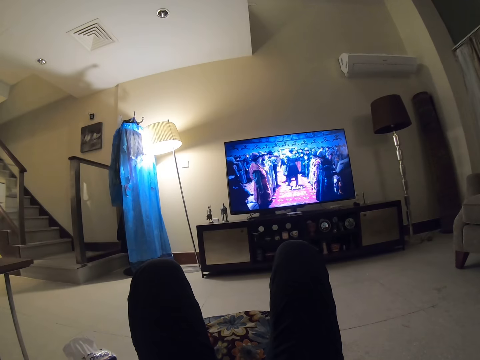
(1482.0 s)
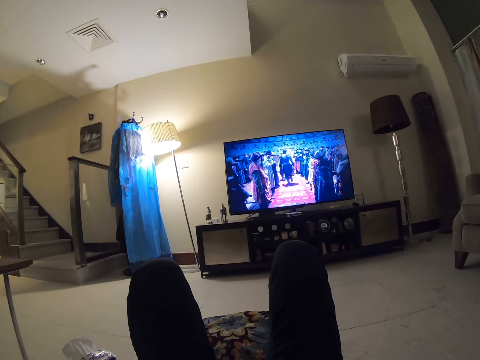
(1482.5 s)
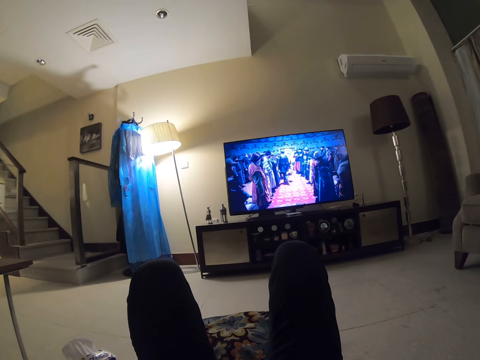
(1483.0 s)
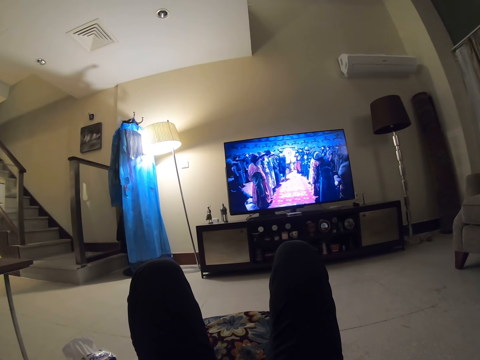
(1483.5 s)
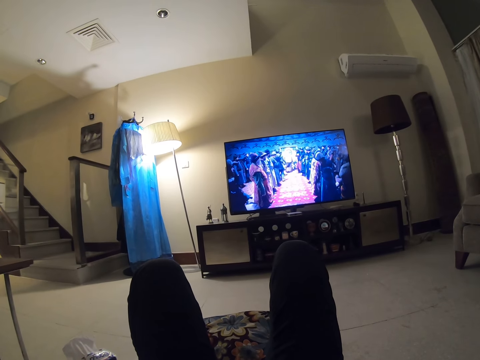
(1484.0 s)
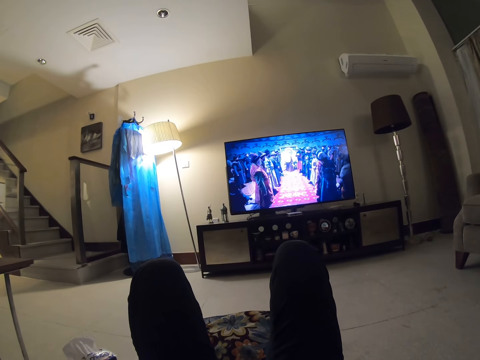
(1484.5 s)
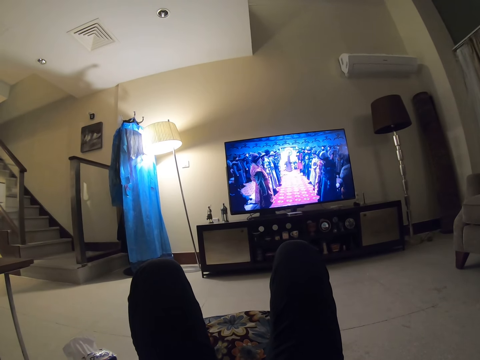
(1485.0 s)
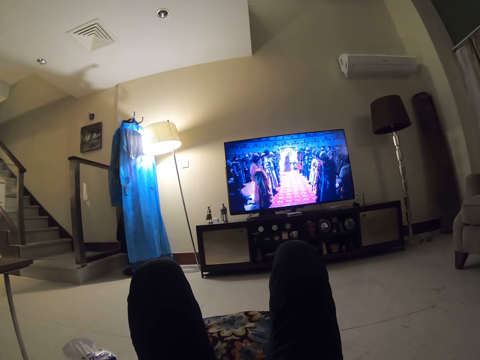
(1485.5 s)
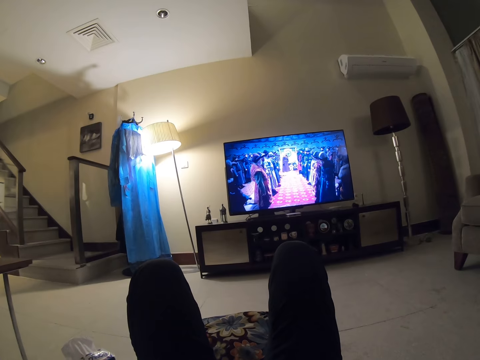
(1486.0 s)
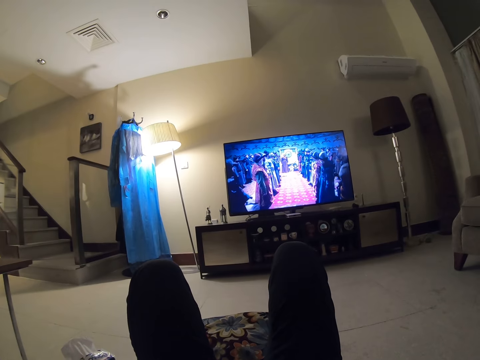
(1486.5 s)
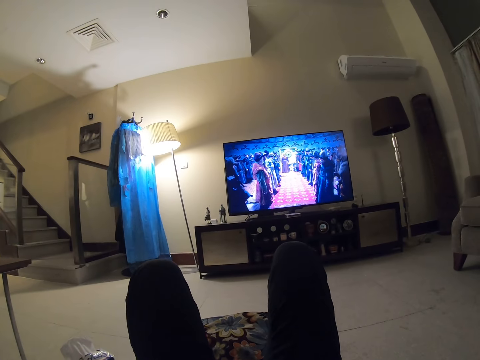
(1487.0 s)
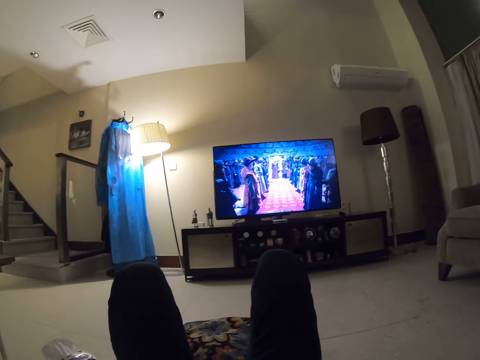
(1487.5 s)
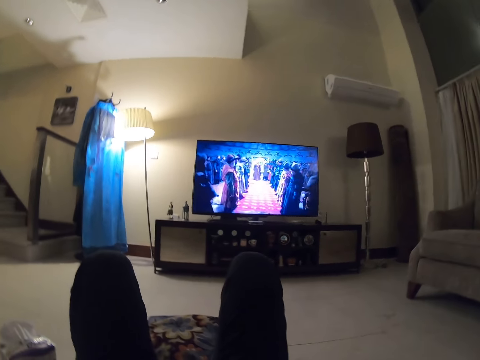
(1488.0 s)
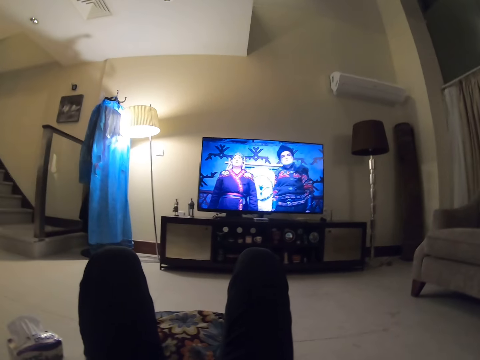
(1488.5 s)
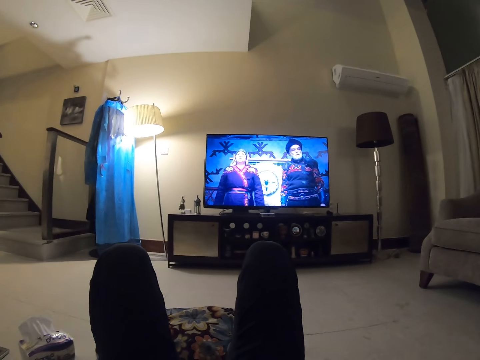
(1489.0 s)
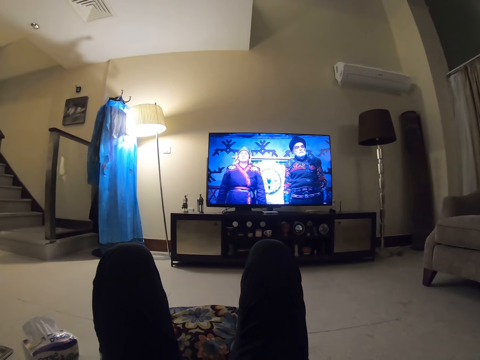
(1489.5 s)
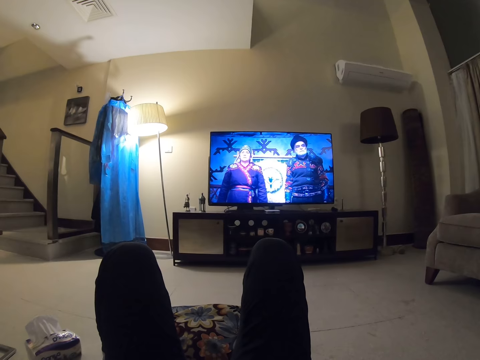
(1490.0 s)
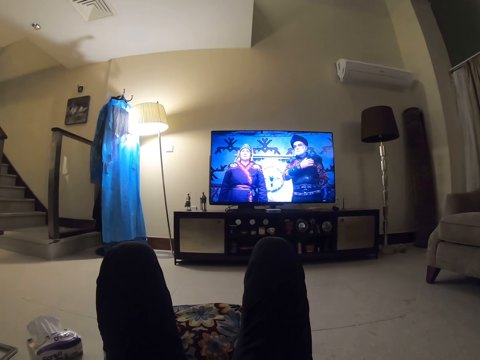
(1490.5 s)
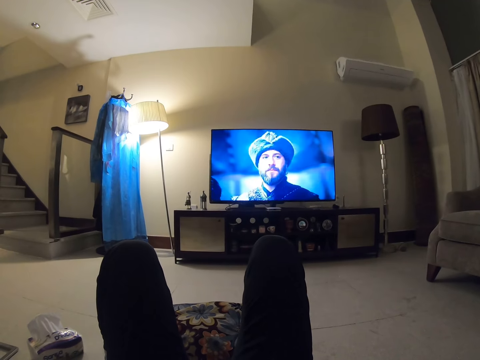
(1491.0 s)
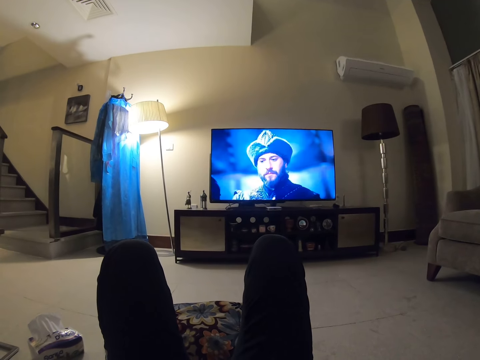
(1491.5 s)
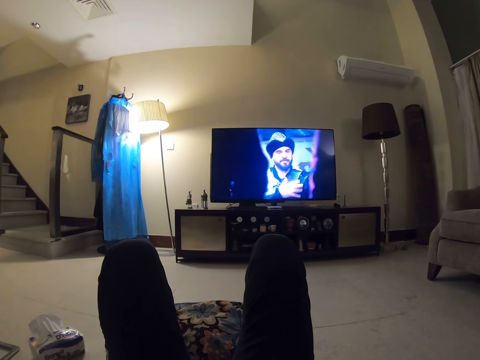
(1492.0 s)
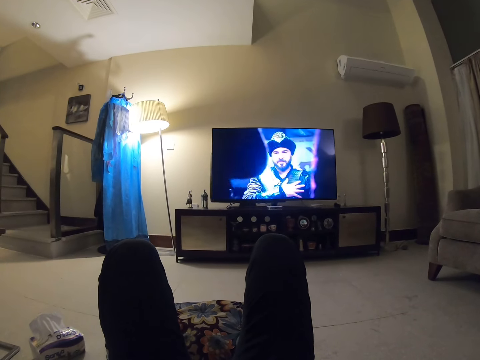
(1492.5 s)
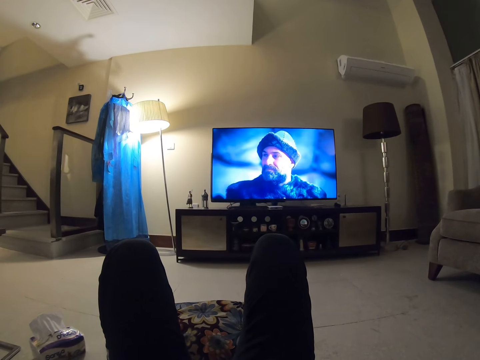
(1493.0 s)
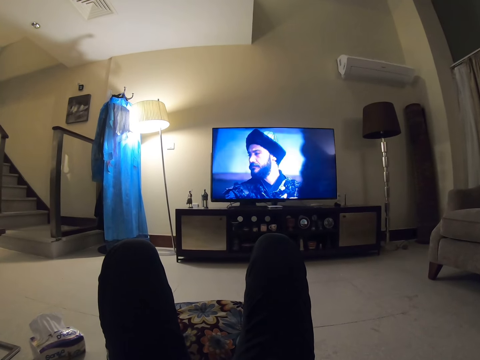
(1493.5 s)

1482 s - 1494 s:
The camera wearer jiggles.

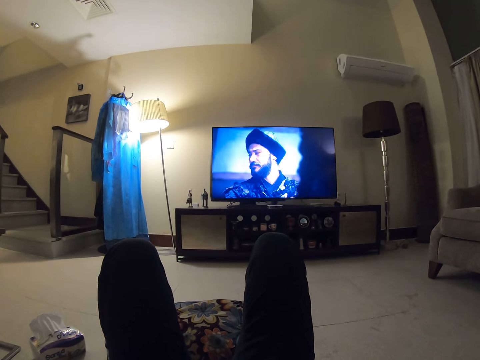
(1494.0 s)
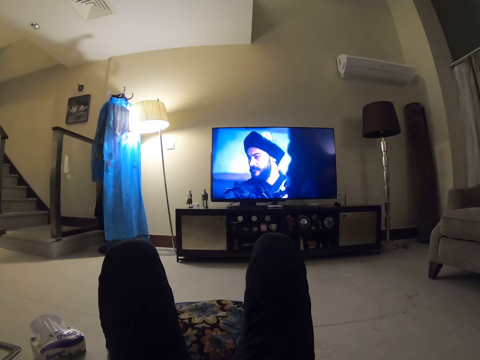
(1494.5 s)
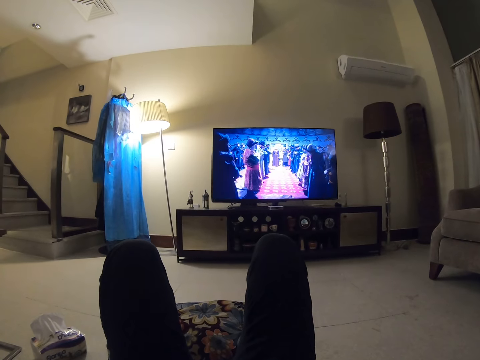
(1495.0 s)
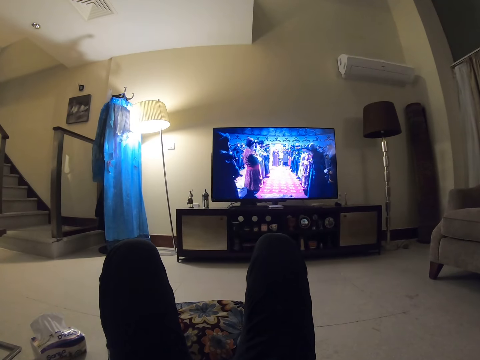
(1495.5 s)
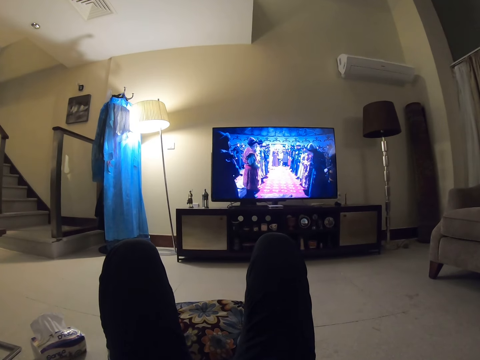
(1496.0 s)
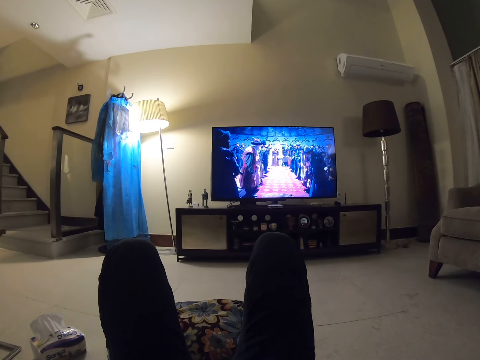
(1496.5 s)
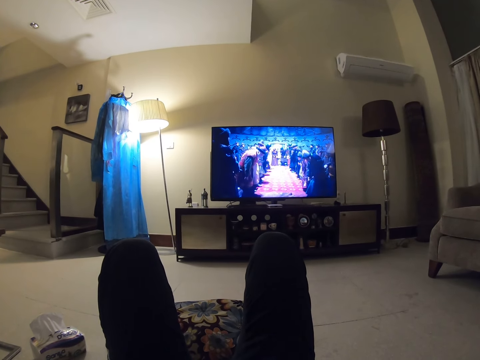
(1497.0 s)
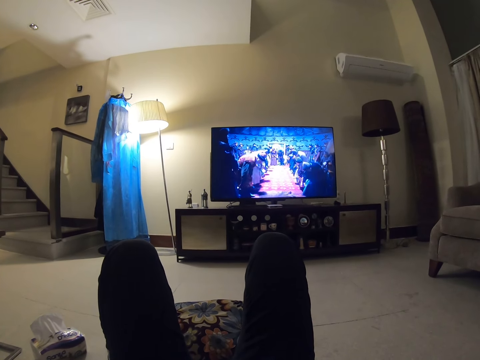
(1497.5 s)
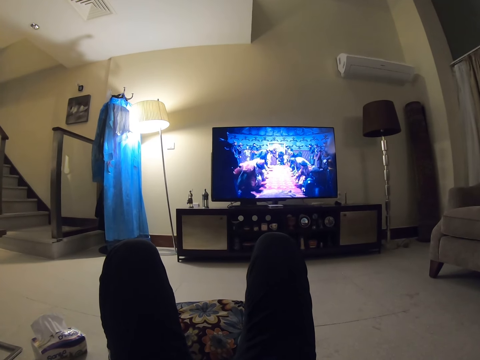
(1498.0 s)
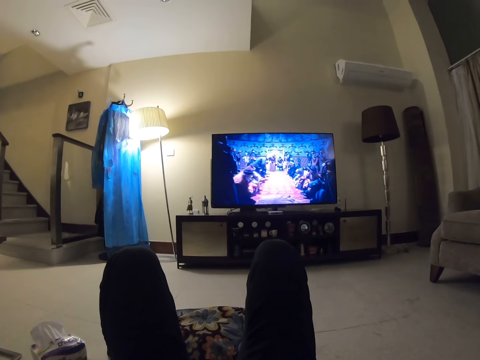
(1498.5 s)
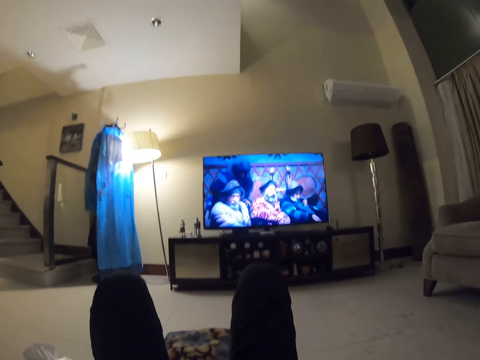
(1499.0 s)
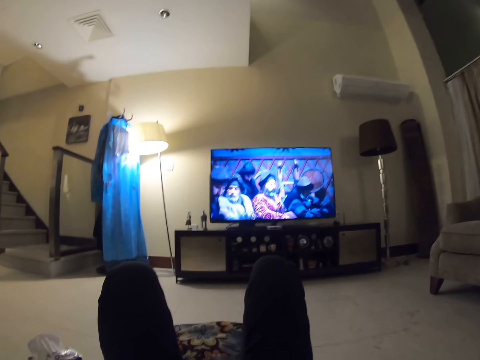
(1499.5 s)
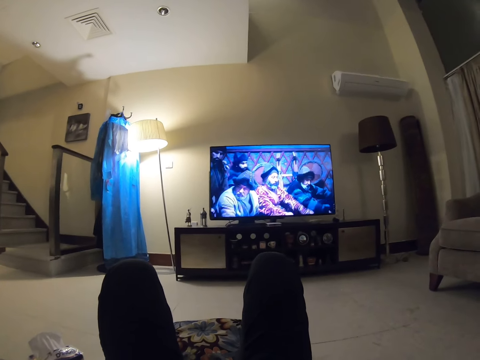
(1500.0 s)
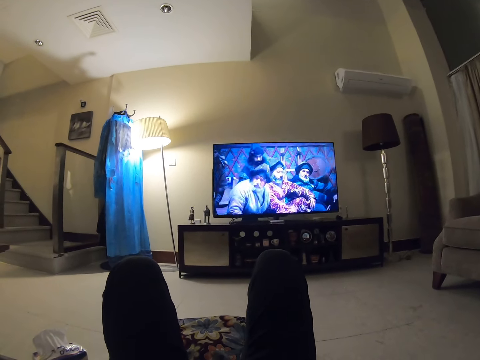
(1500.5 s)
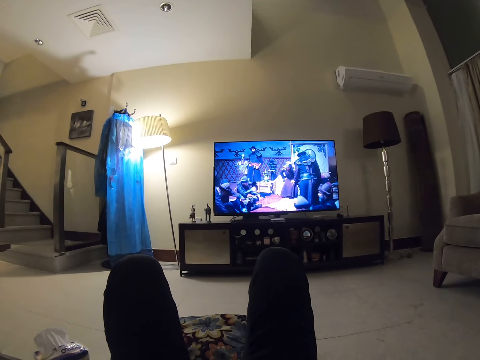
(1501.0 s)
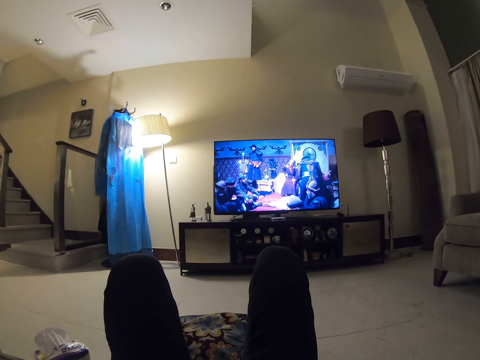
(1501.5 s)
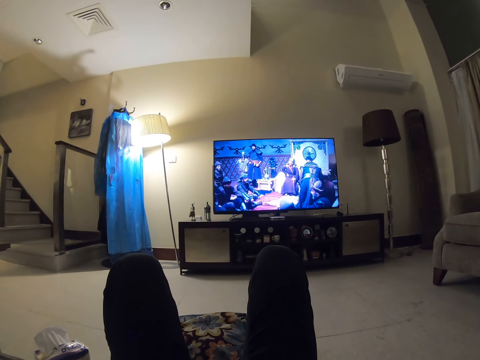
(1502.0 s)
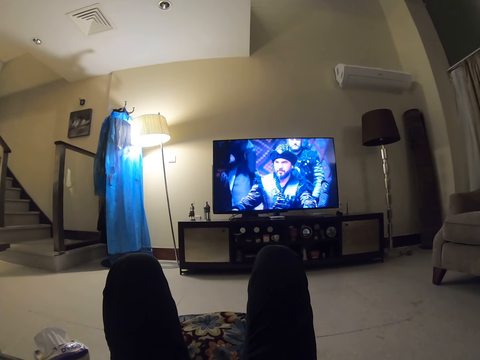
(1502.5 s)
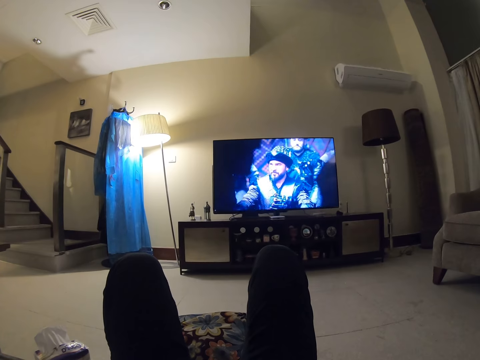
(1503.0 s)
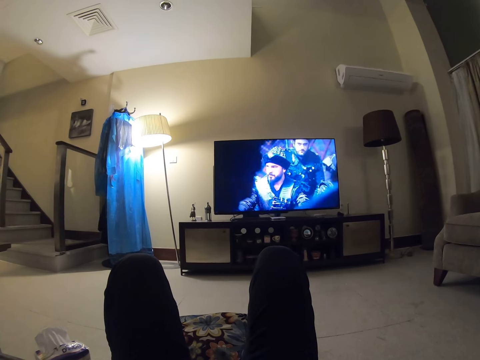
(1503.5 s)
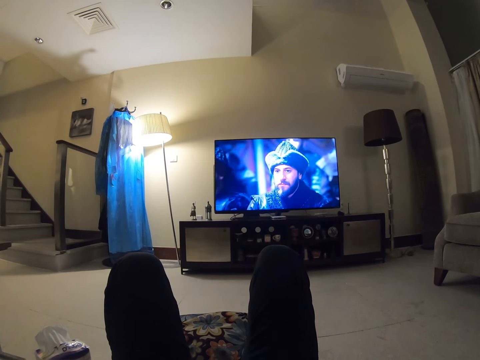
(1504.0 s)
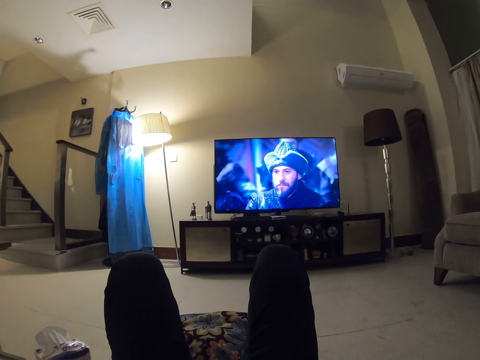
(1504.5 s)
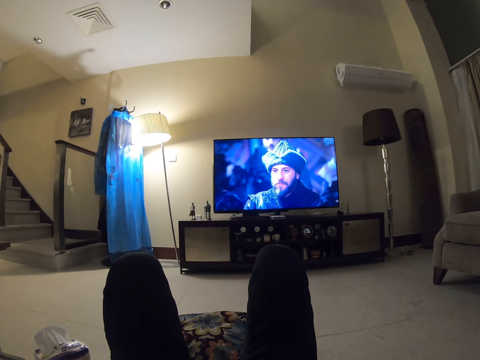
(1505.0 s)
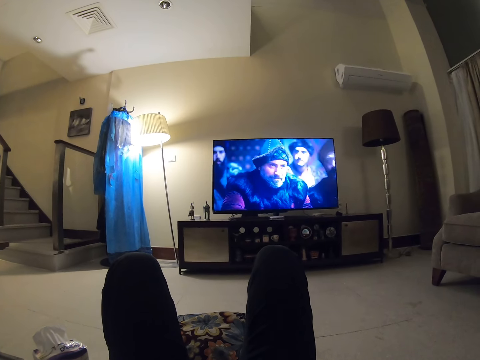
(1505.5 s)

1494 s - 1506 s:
The camera wearer looks at the television.

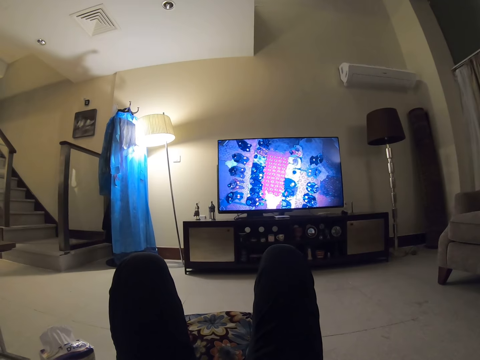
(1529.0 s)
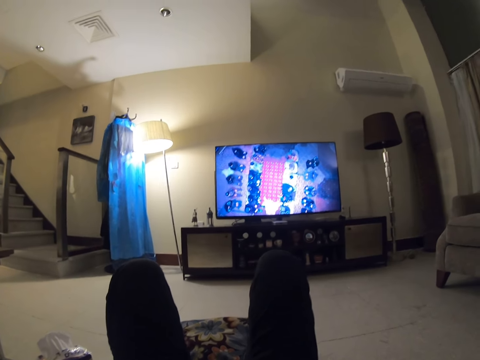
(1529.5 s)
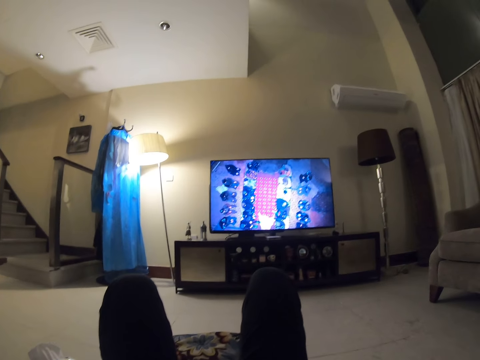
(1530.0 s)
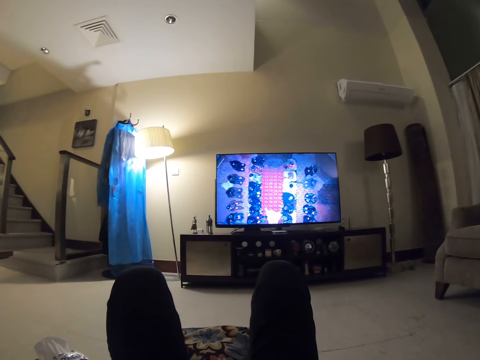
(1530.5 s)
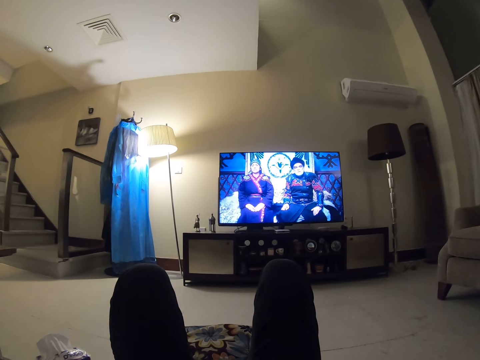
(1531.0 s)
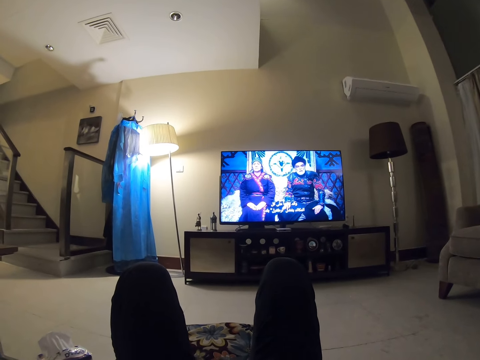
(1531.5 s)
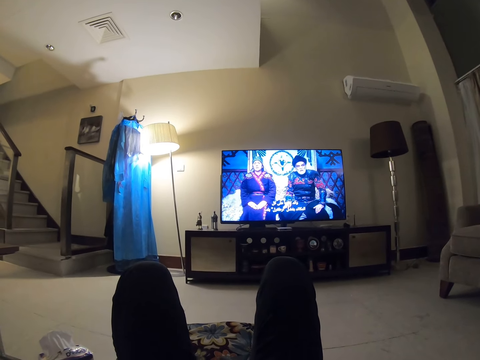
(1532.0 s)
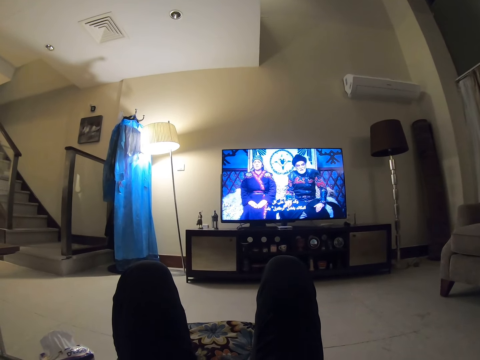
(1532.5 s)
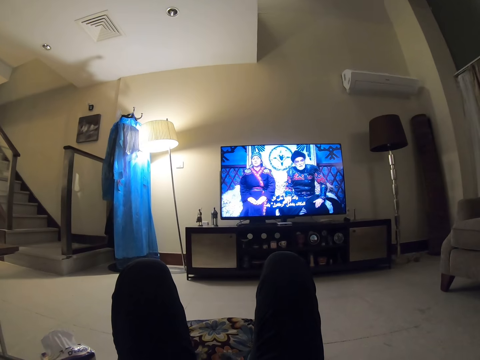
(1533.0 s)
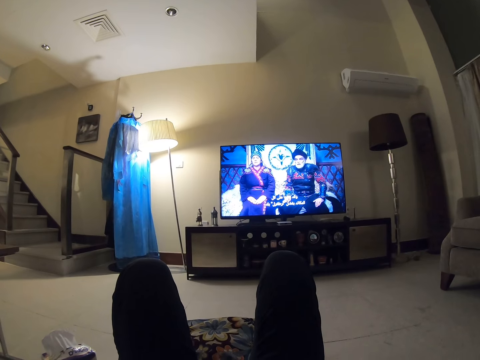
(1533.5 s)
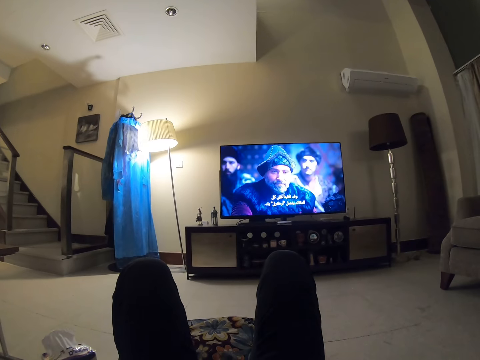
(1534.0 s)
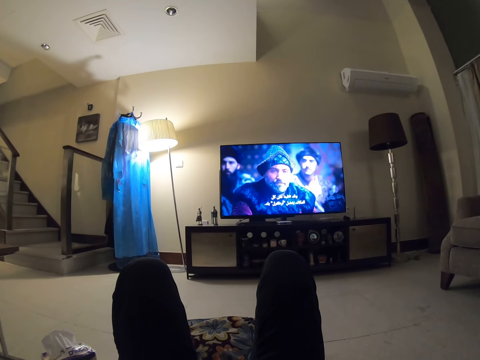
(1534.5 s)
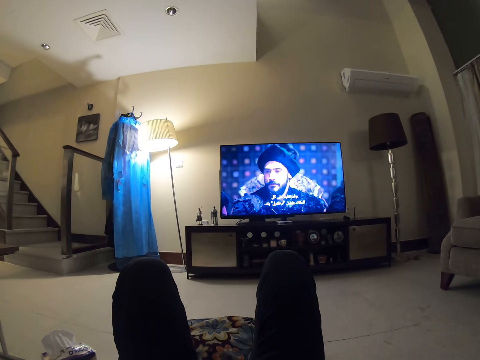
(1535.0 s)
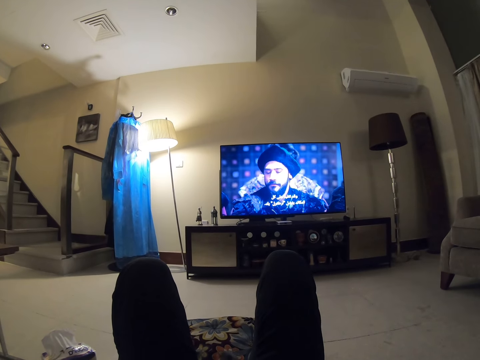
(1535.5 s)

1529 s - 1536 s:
The camera wearer jiggles.
